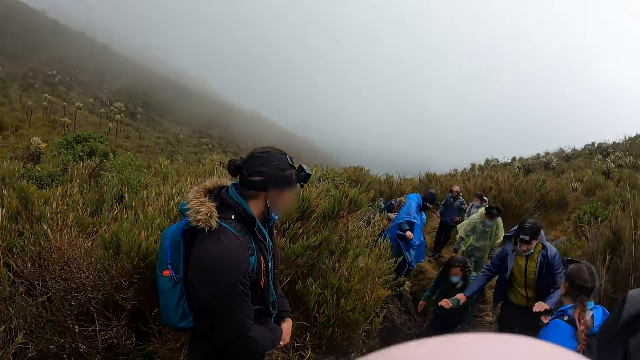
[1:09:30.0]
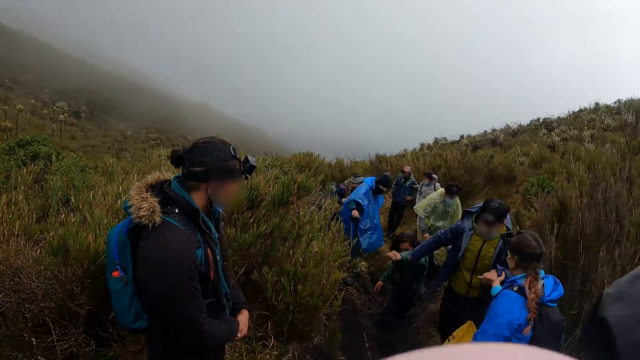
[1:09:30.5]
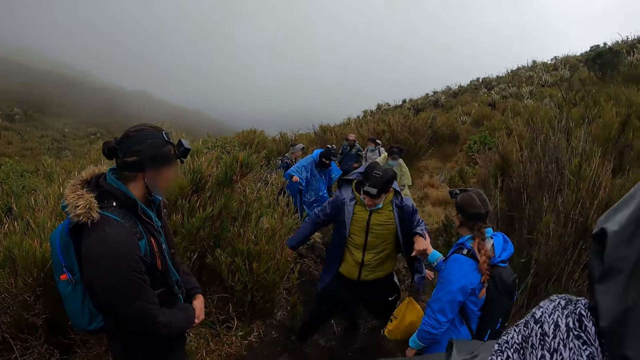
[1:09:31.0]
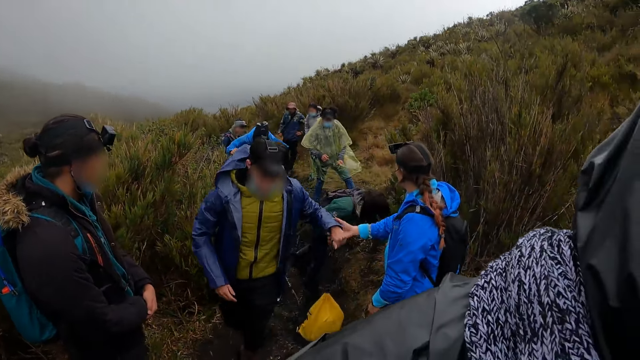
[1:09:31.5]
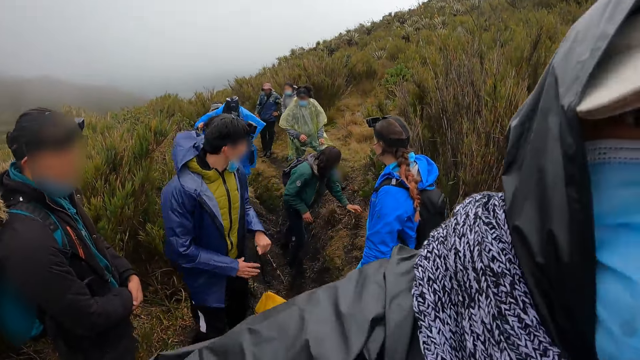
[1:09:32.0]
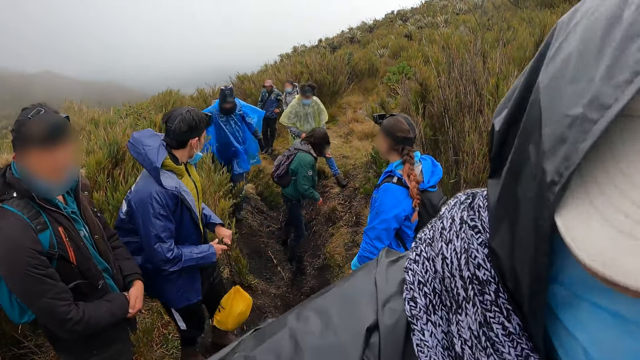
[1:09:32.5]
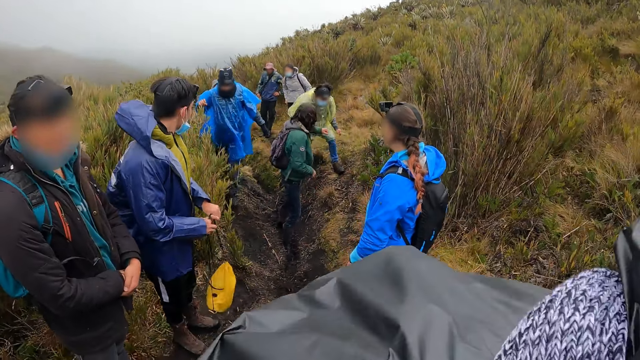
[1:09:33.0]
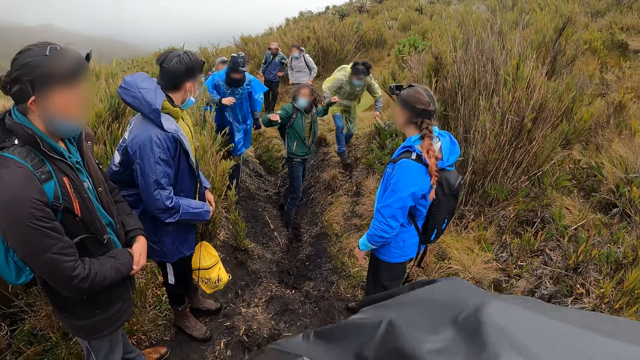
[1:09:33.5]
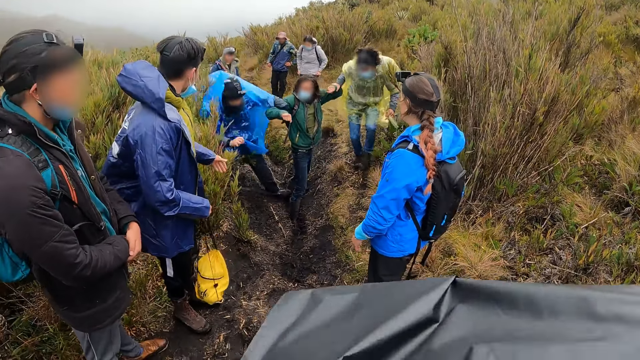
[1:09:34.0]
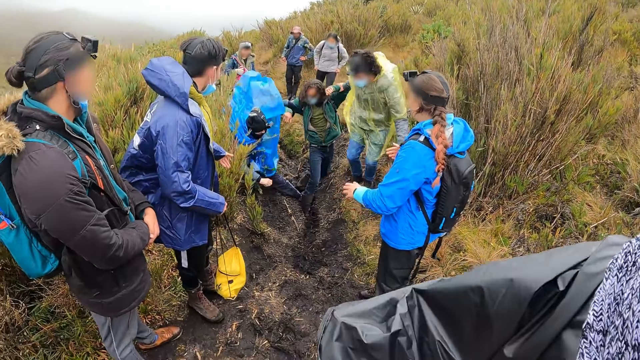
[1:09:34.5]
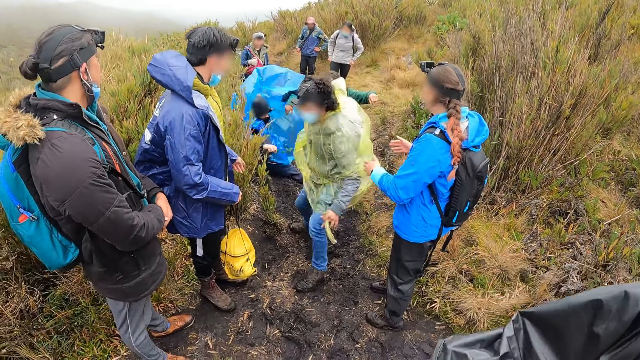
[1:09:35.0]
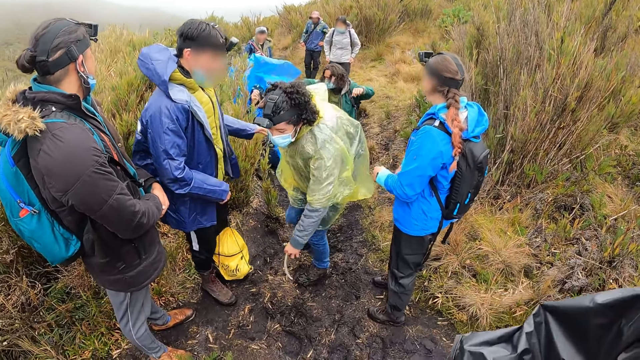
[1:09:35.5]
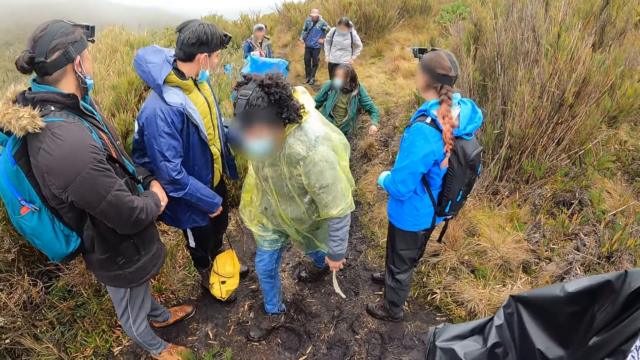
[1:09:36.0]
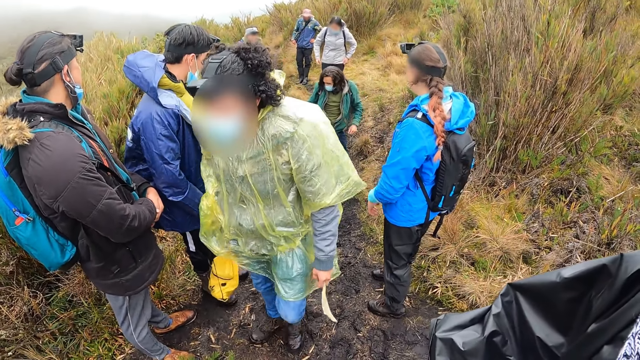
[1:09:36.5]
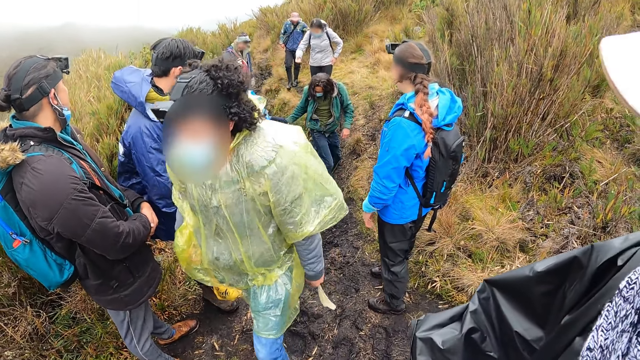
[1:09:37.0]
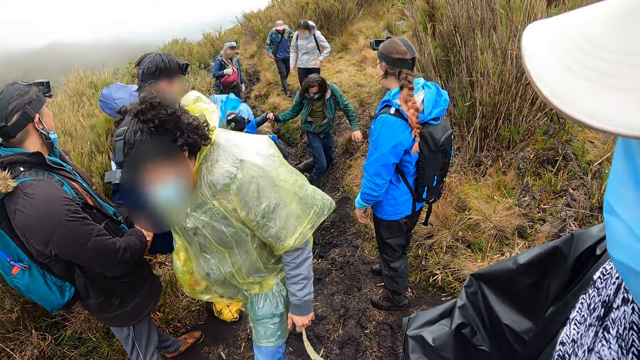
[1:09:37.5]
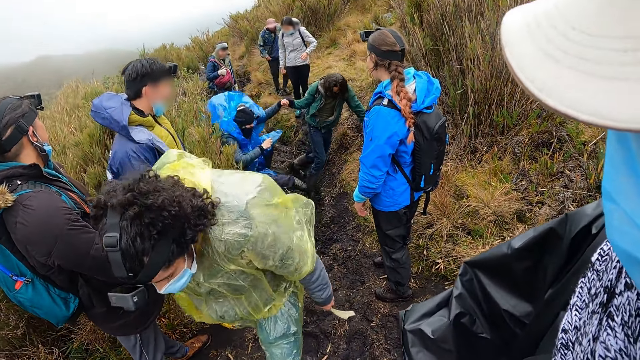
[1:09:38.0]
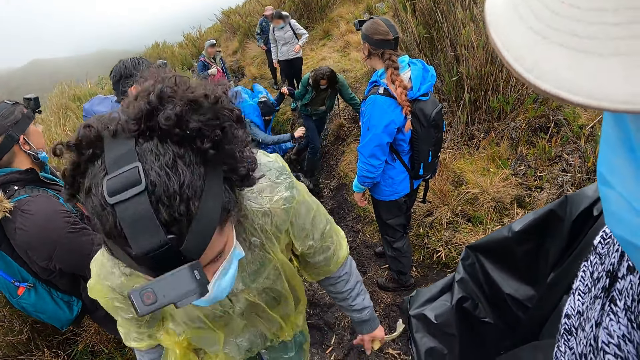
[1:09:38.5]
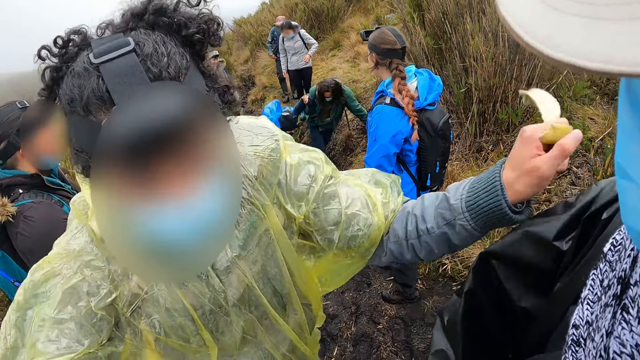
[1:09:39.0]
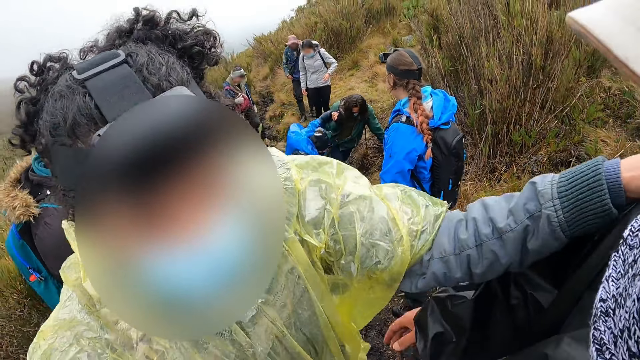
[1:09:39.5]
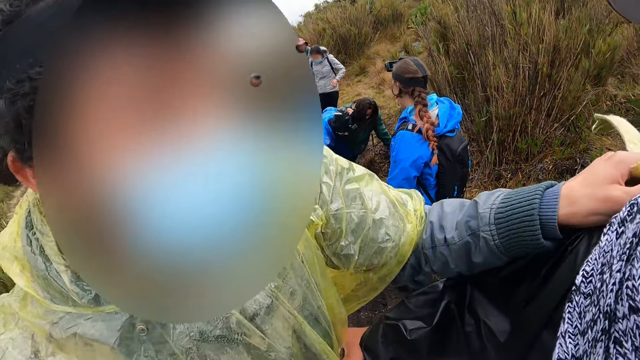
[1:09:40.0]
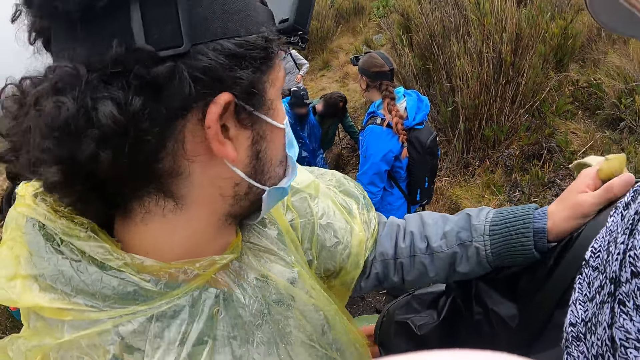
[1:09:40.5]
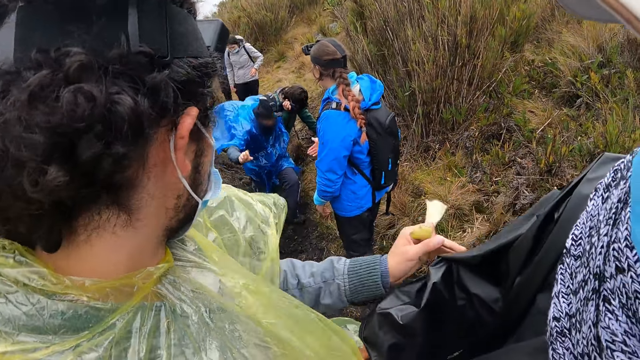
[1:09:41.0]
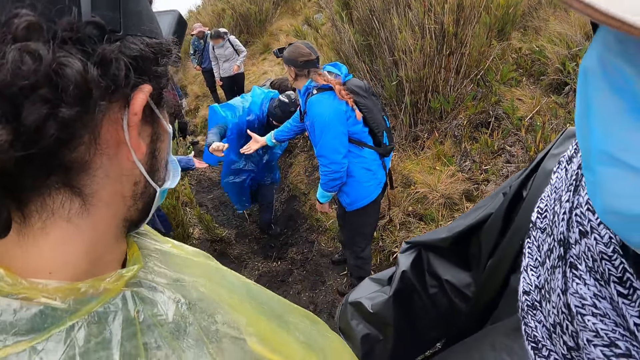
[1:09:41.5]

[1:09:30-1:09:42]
A man holds a woman's right hand with his left hand. A second man touches the ground with his left hand. A third man walks around. A fourth man holds the second man's left hand with her right hand. The fourth man holds a leaf with his left hand. A fifth man holds the second man's right hand with his left hand. A sixth man jumps off. The second man pulls the fifth man's left hand with his right hand. The fourth man holds another man's right shoulder with her left hand. The sixth man shakes another woman.

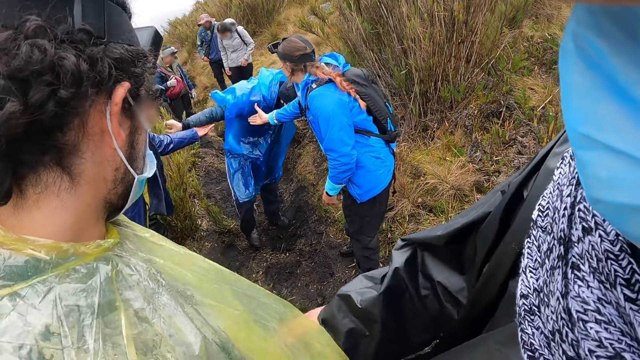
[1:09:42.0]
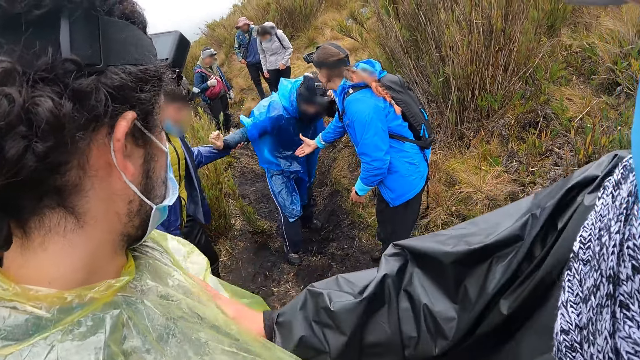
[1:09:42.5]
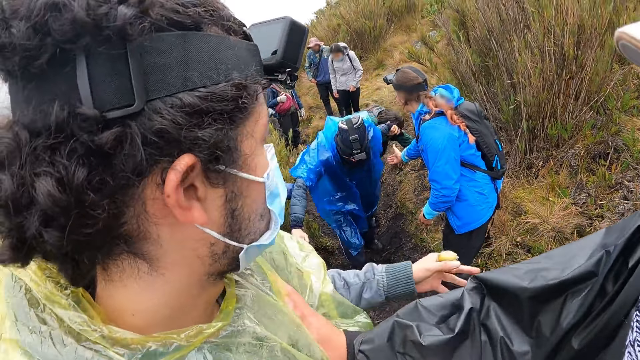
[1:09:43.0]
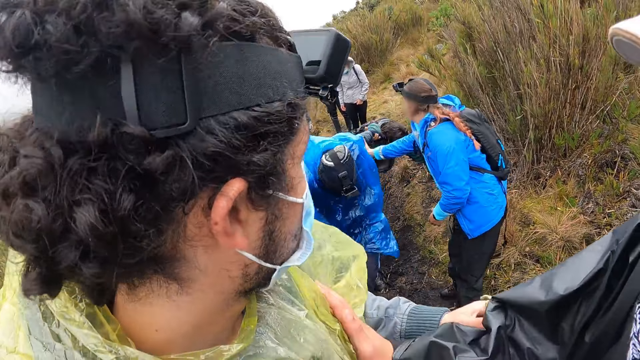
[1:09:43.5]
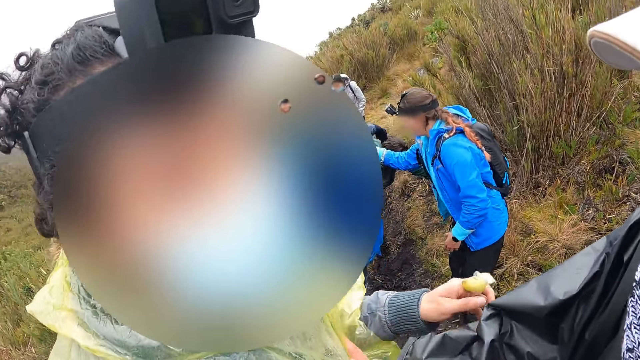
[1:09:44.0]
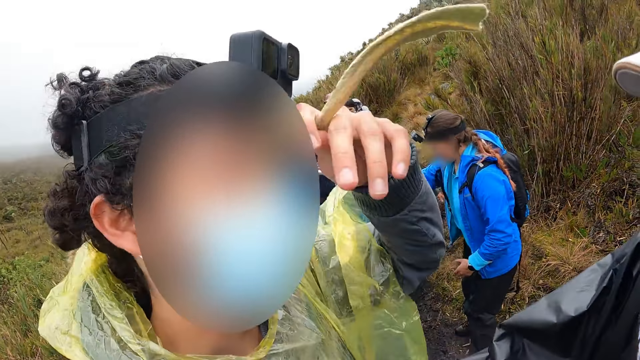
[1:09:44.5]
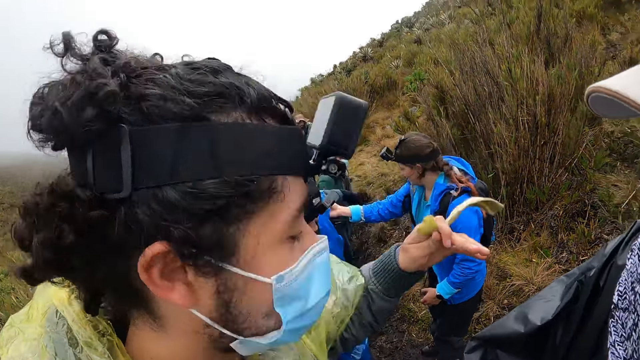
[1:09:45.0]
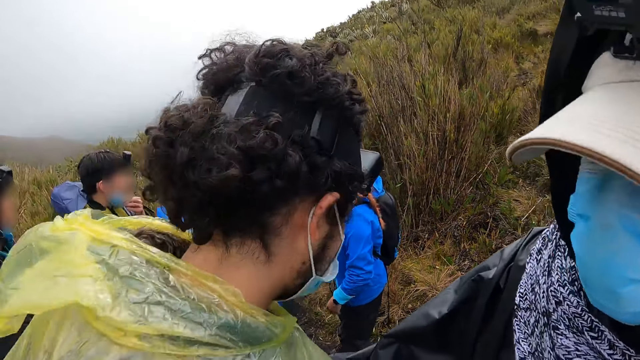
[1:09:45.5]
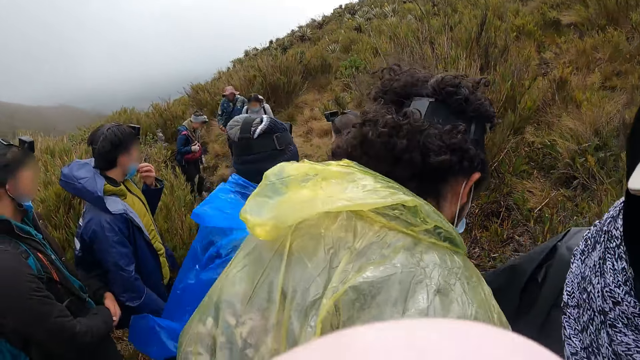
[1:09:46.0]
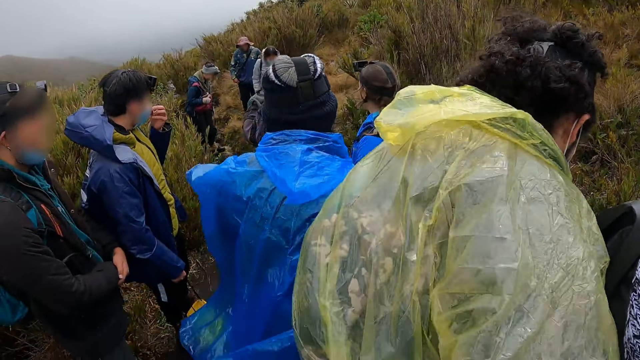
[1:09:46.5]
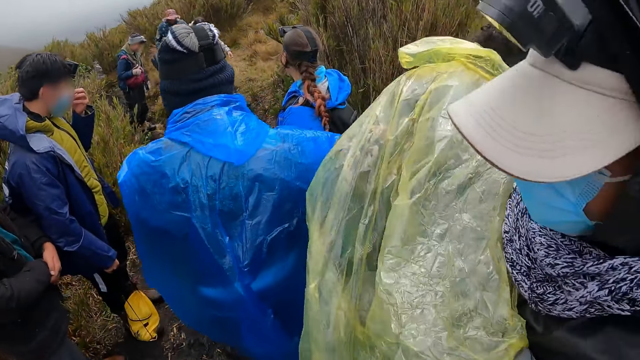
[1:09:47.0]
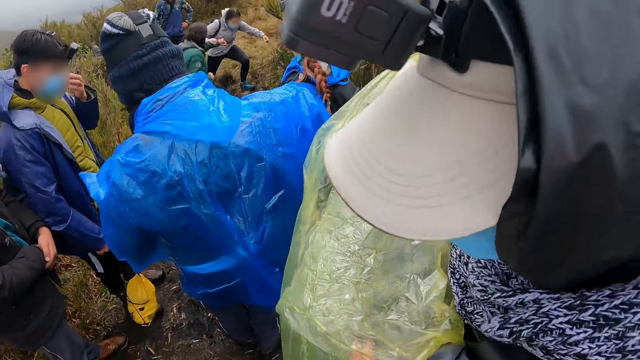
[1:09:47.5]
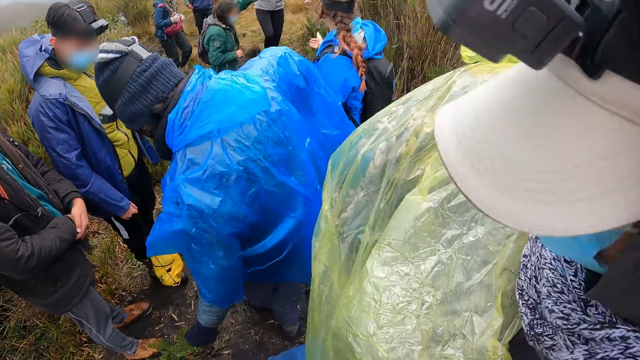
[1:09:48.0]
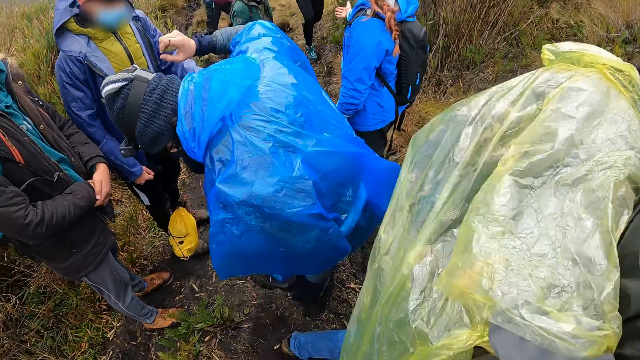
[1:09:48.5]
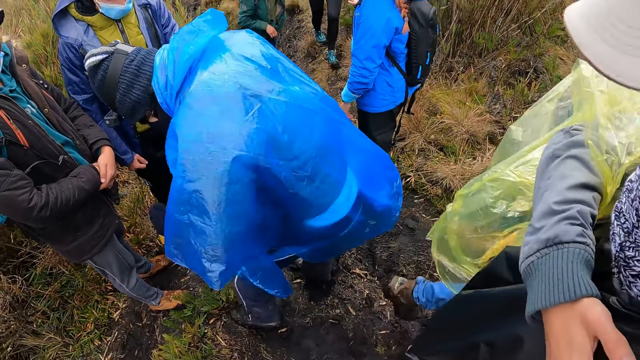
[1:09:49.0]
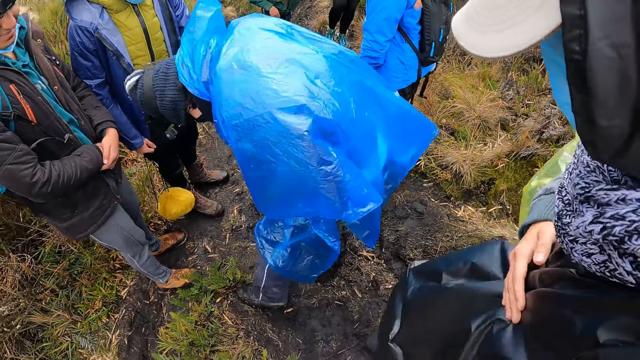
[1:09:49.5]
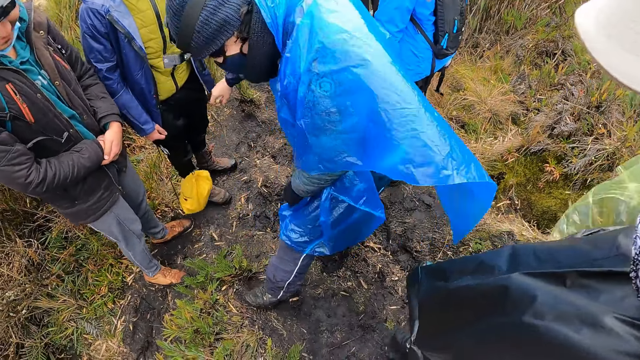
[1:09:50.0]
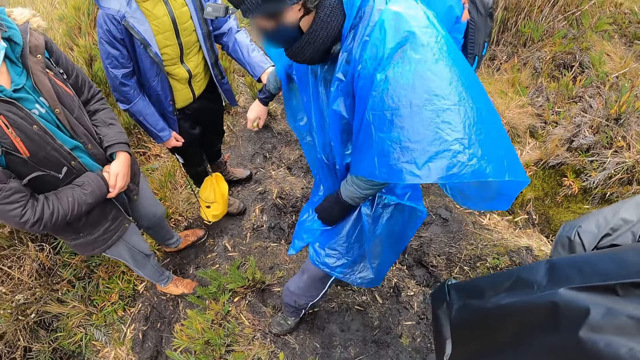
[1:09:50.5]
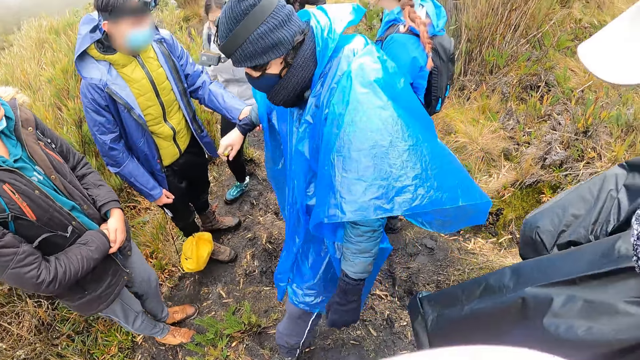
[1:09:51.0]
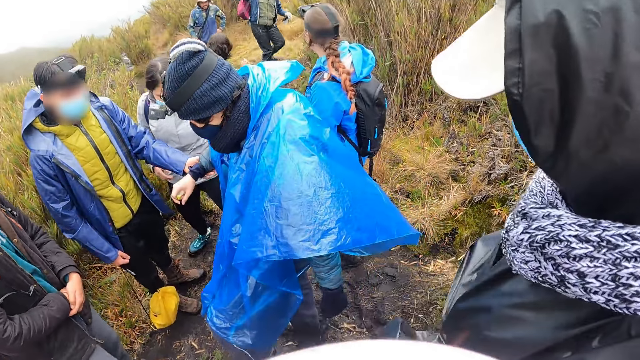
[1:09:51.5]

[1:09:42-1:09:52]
A man holds another man's right hand with his left hand. A third man taps a fourth man with his right hand. A woman holds the second man's left hand with her right hand. The second man walks away. Another woman holds a fifth man's left hand with her right hand. The first man holds the second man's right hand with his left hand.
